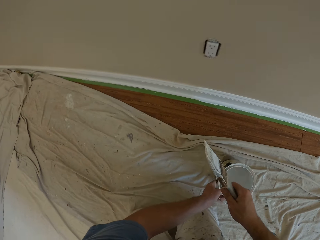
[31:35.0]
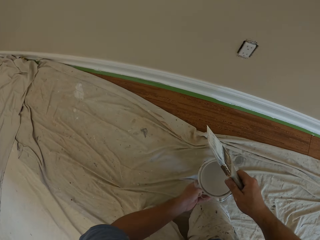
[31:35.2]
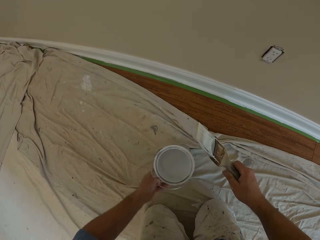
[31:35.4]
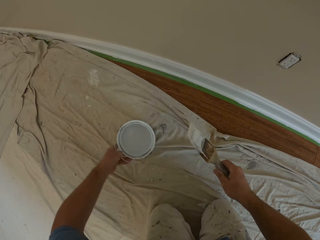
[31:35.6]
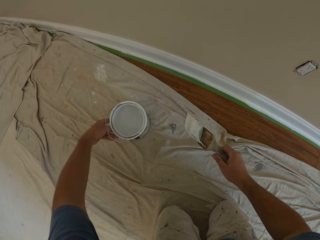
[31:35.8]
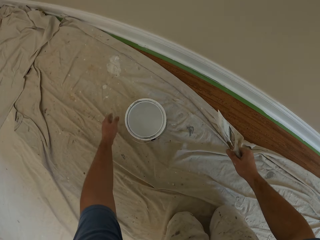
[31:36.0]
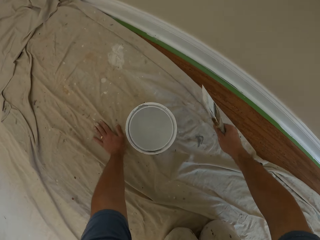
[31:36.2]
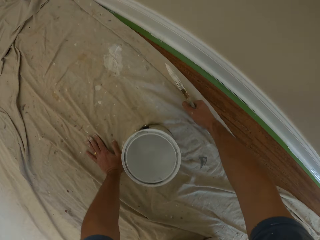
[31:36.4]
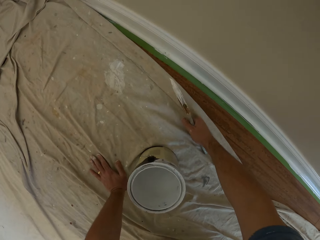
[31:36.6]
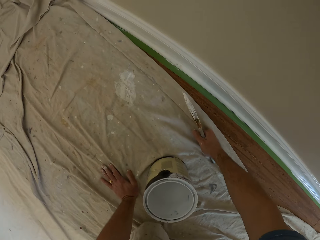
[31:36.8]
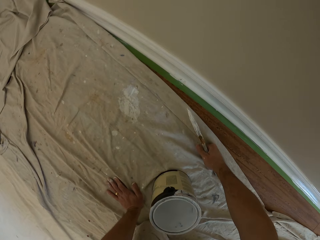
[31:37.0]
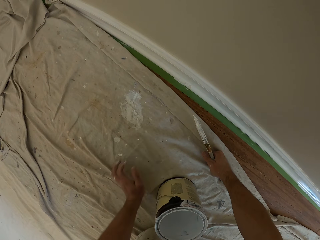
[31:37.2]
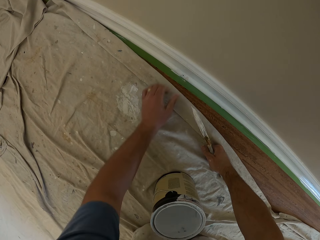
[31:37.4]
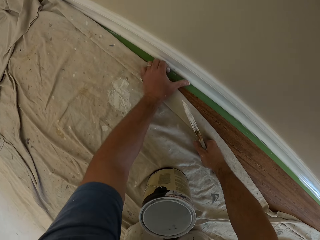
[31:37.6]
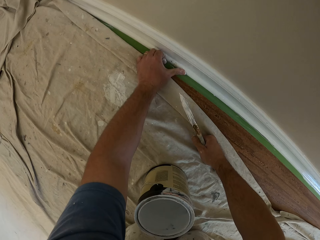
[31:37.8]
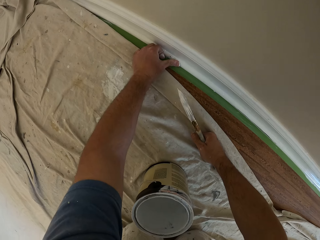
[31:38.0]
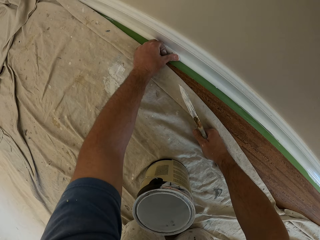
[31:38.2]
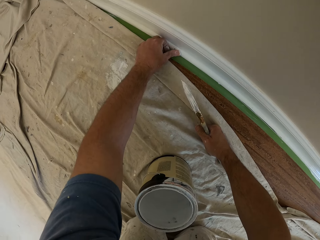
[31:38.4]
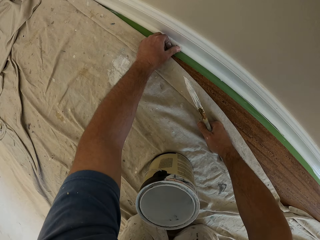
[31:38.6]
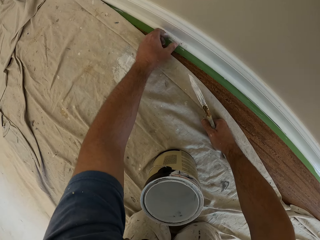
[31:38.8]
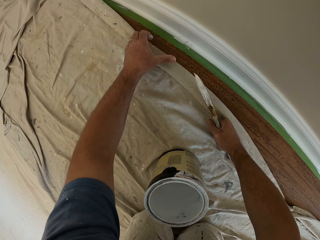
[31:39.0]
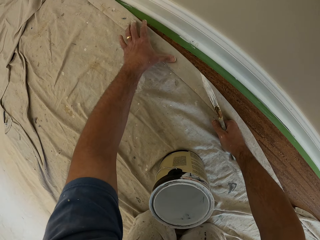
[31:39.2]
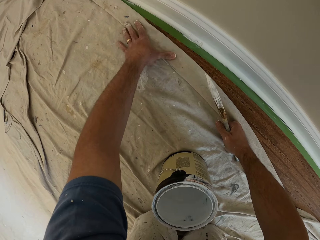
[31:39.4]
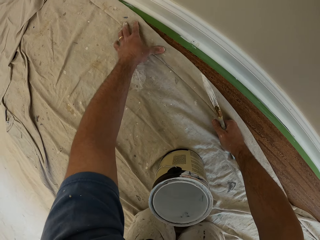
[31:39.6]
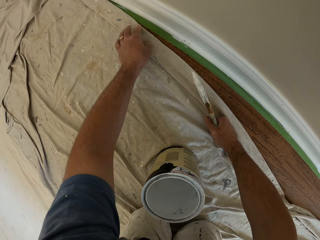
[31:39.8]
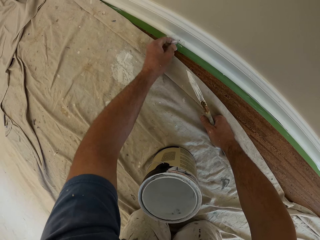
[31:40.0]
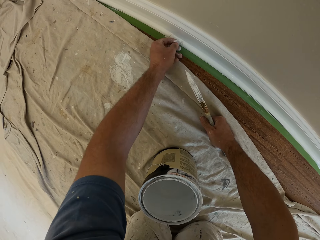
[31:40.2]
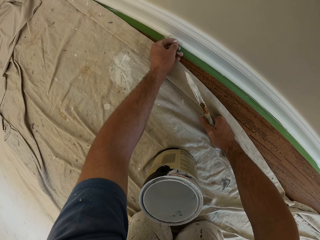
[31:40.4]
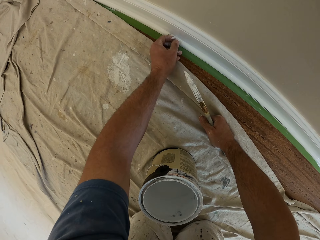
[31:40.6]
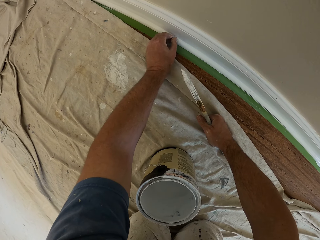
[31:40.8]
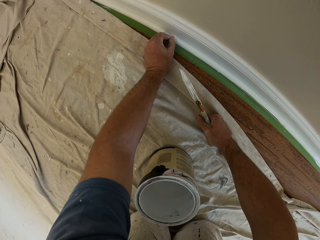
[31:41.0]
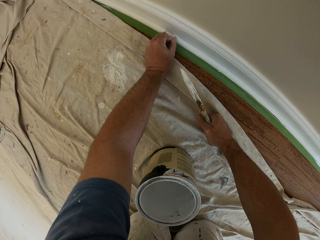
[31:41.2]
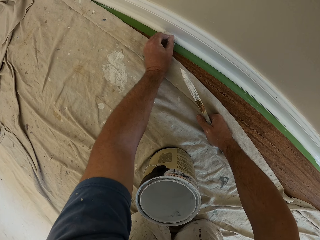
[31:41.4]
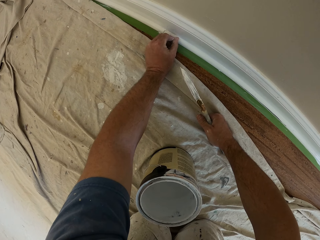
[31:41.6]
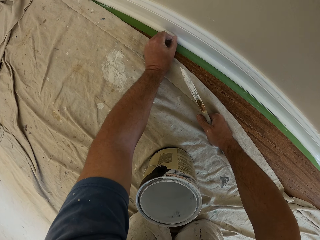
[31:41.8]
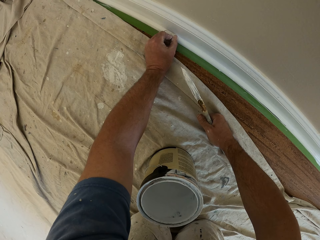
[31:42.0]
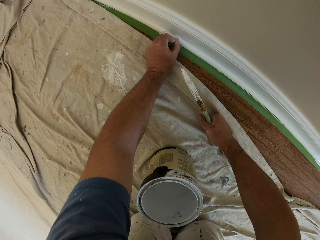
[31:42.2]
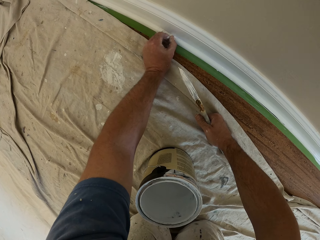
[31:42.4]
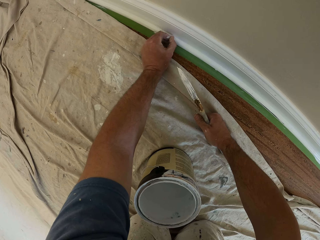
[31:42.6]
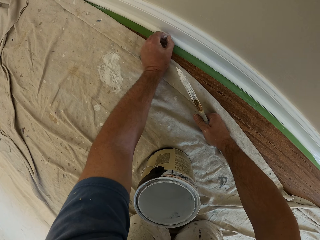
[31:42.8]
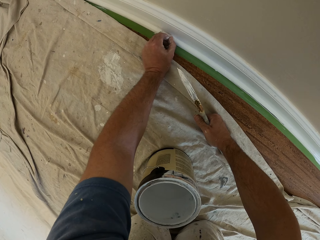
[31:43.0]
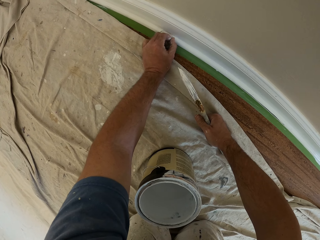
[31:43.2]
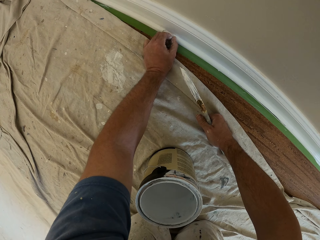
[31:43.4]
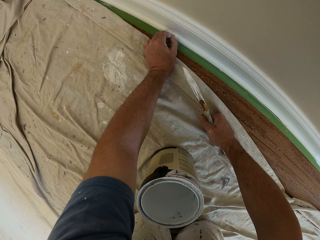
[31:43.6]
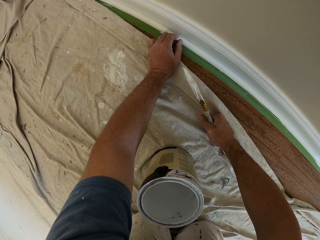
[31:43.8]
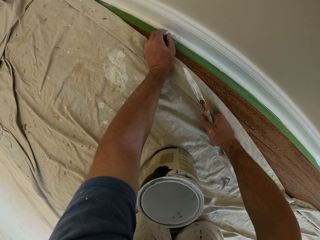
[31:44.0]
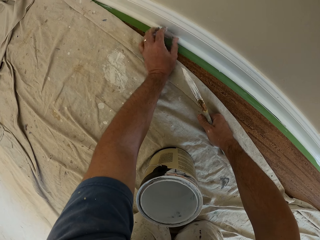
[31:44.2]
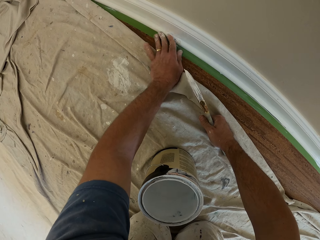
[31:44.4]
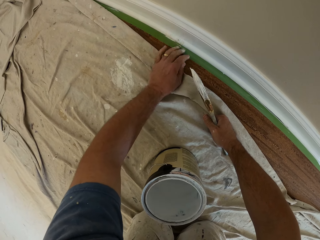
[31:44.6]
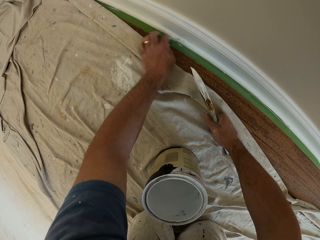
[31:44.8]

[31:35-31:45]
The camera wearer moves the paint can and moves a bit. He touches the skirting with his left thumb. He touches the tarpaulin with his left thumb. He tries removing dirt from the skirting of the wall with his left hand.

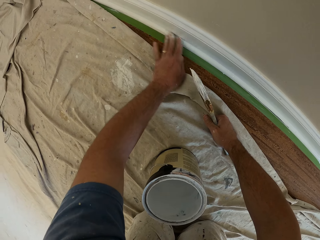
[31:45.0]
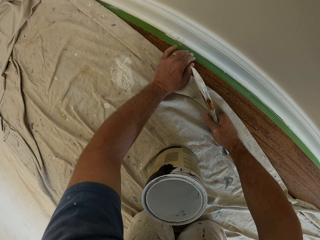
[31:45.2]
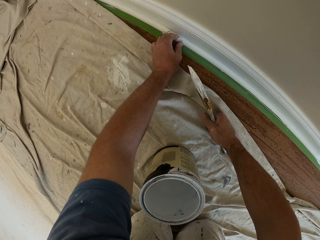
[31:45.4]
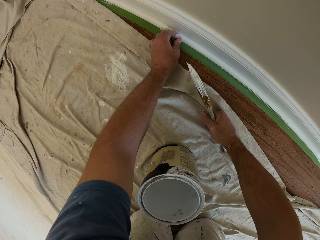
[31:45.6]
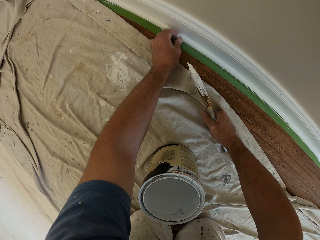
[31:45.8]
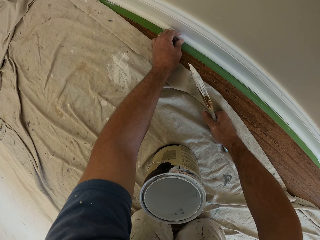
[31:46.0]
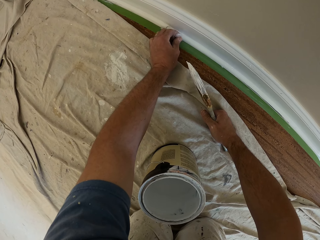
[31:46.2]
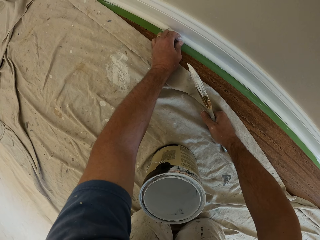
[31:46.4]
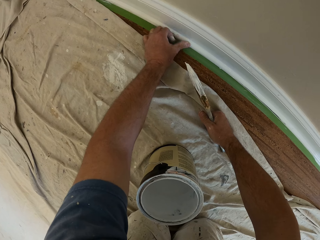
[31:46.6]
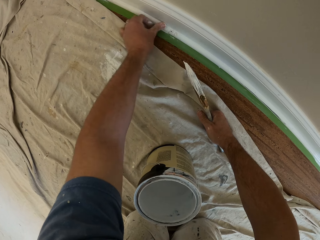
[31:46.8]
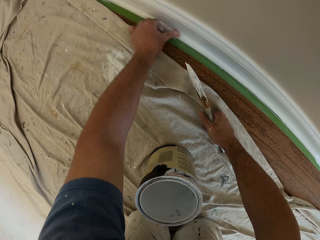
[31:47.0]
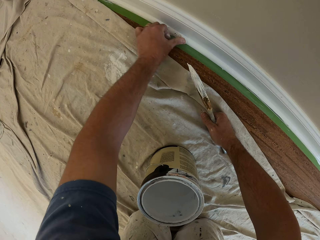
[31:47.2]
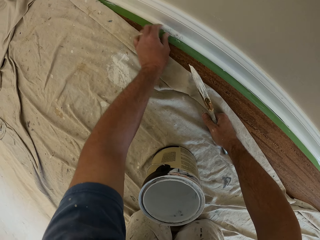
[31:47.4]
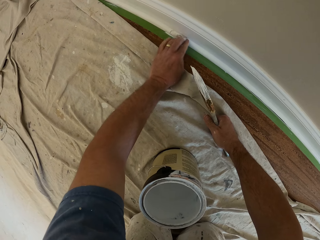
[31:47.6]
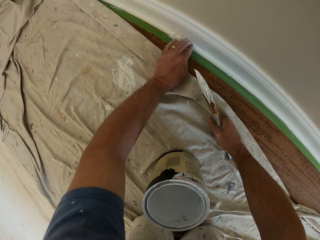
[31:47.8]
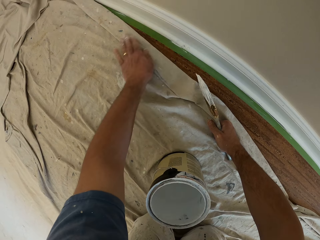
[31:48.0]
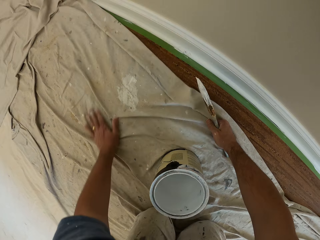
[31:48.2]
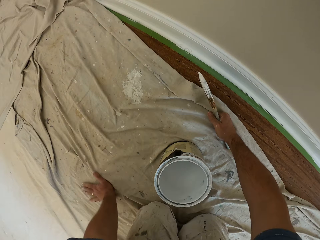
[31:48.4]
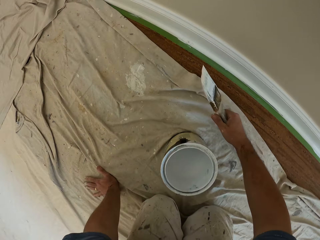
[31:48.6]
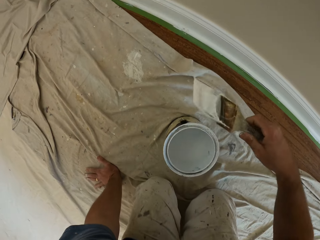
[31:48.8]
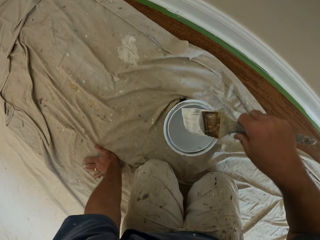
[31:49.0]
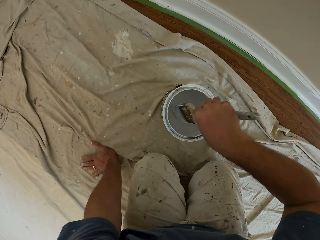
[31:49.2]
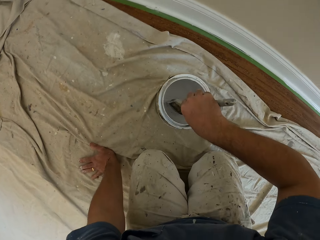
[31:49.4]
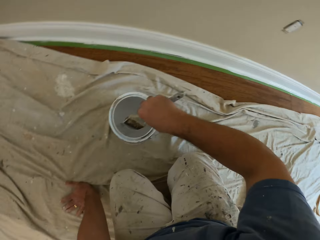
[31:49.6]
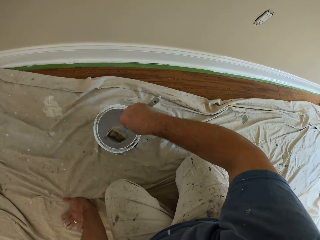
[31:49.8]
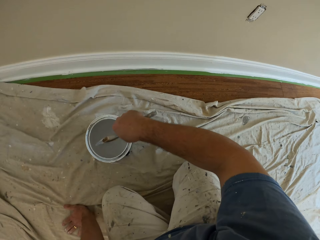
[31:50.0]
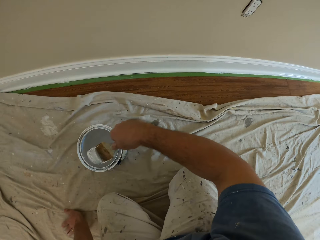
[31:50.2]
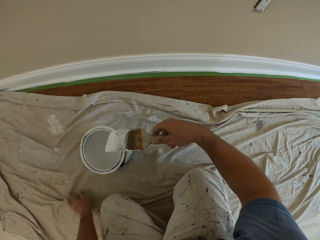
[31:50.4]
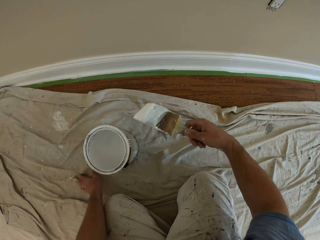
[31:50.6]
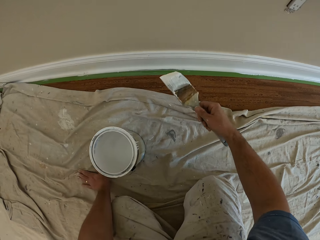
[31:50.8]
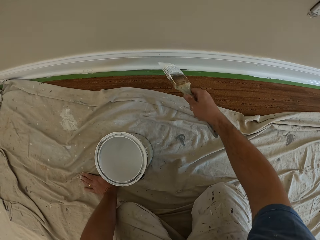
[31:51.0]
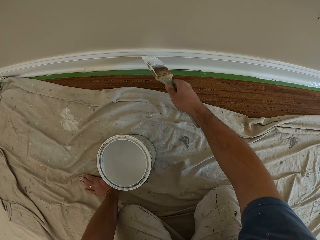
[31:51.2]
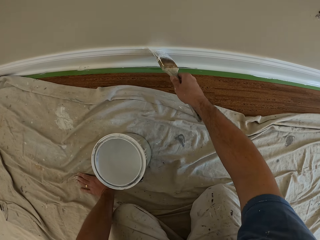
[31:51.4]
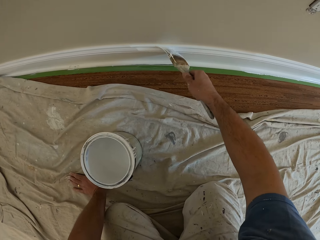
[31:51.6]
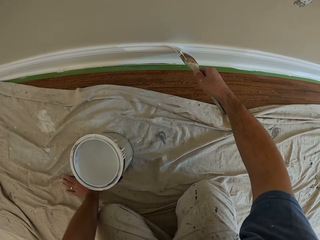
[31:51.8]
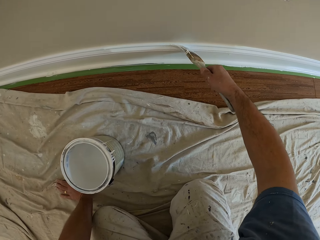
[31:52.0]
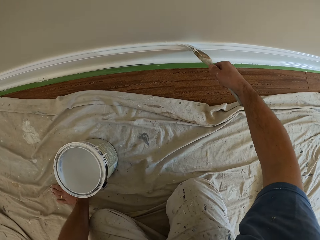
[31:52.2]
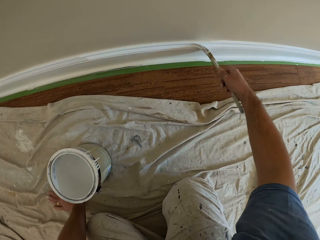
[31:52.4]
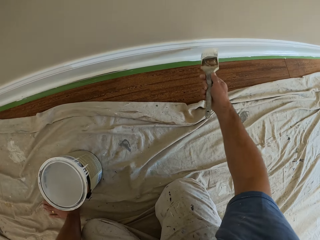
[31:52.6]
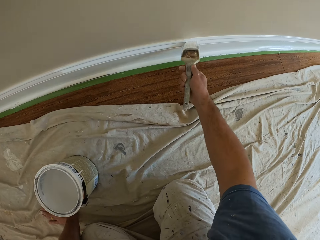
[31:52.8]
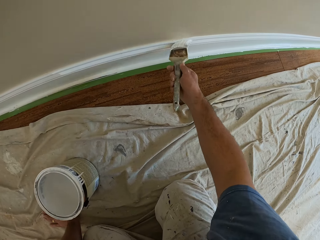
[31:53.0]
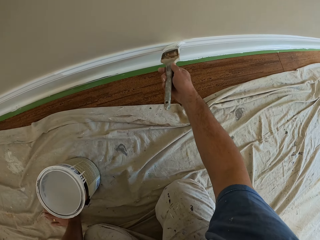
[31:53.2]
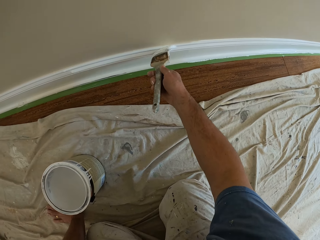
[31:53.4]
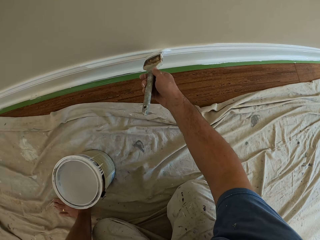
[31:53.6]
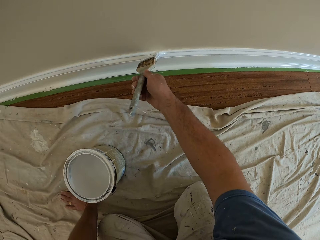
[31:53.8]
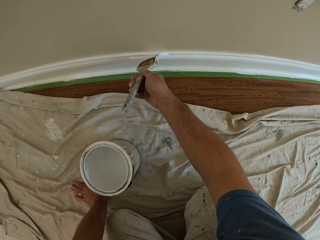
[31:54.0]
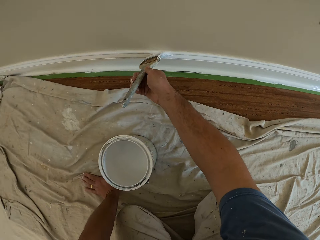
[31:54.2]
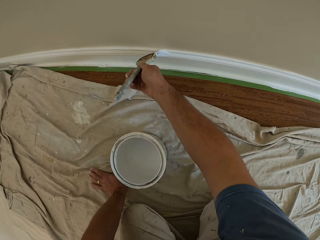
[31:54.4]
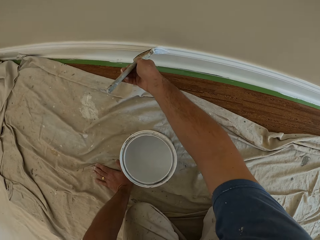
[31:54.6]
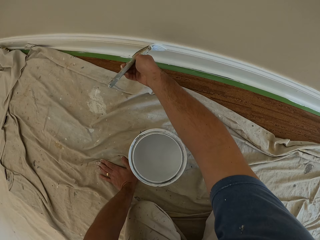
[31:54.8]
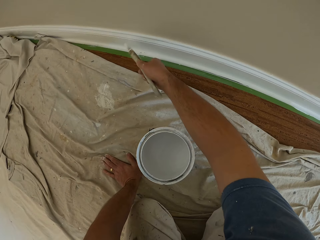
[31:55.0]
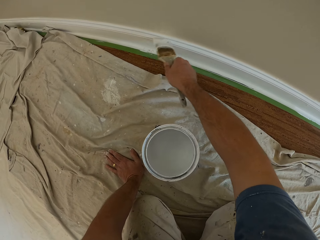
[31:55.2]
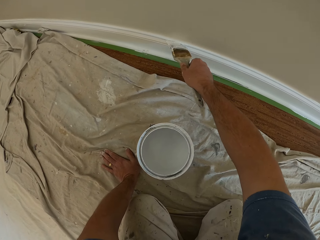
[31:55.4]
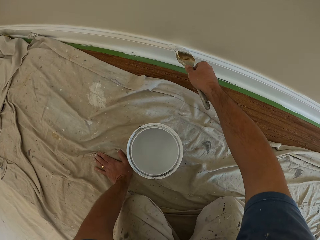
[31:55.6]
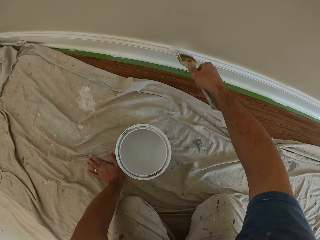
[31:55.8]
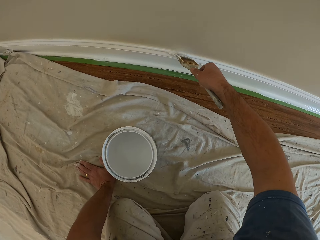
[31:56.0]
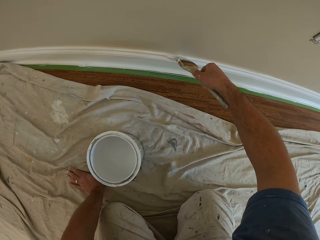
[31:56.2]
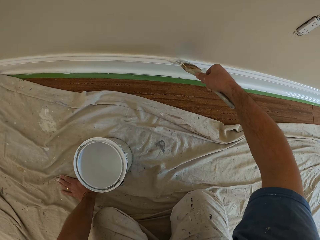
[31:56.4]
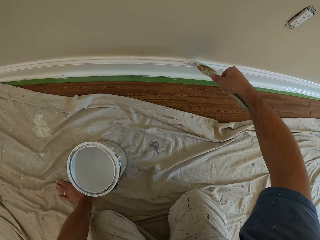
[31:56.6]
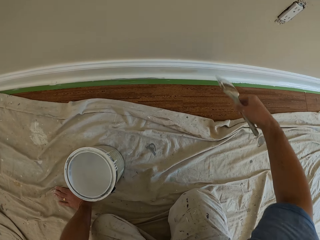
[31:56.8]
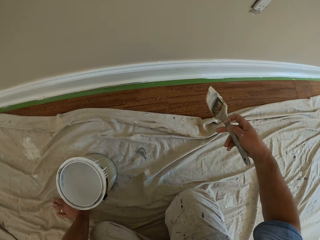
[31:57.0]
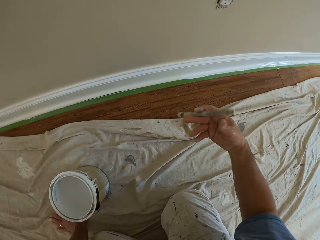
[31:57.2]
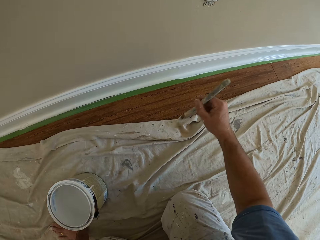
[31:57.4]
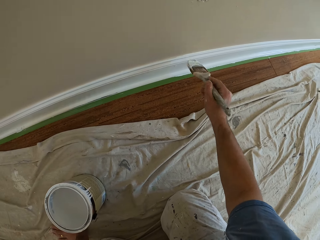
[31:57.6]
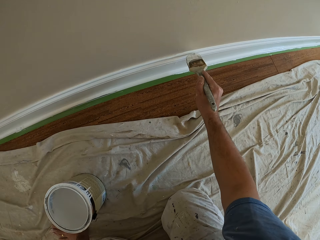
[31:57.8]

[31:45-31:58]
The camera wearer scrubs a baseboard using his fingers. He brushes his hand on the baseboard. He places his left hand on the tarpaulin on the floor. He dips the brush into the paint can. He moves his left hand around the tarpaulin on the floor. He paints the edge of the skirting of the wall with the brush. He paints the baseboard. He paints the baseboard again.
